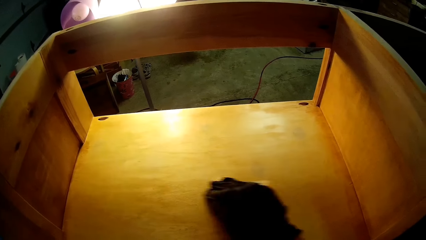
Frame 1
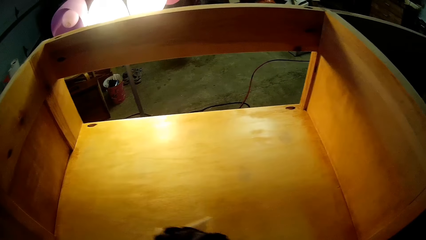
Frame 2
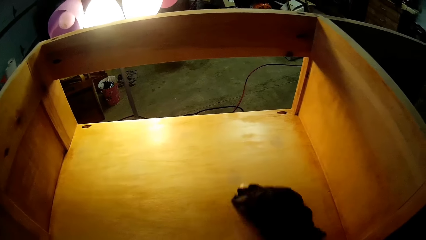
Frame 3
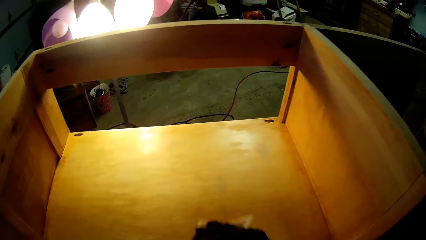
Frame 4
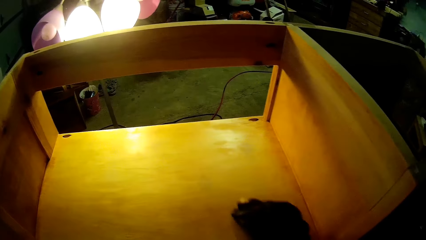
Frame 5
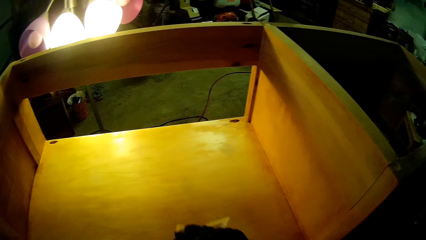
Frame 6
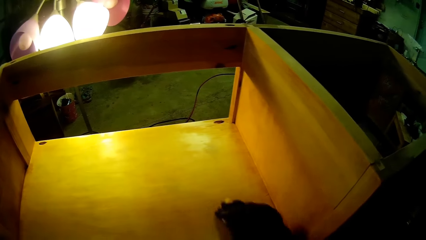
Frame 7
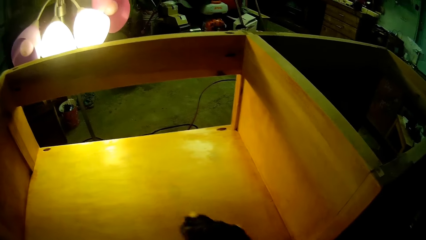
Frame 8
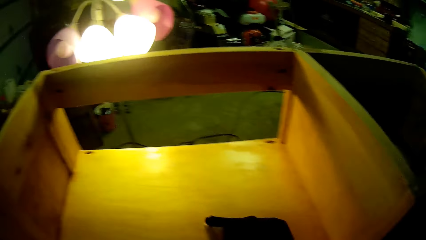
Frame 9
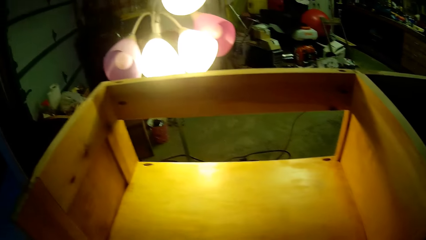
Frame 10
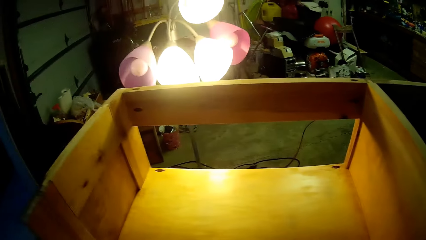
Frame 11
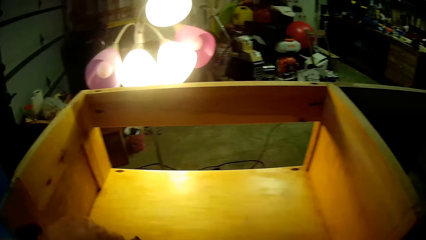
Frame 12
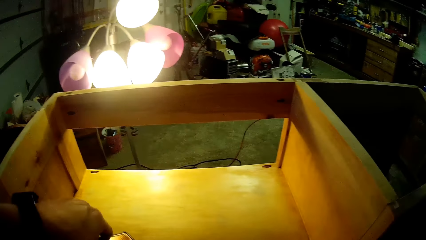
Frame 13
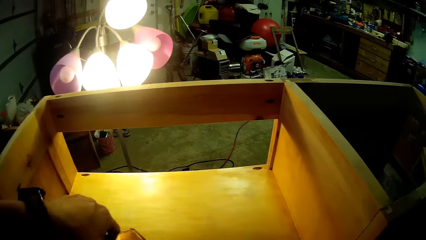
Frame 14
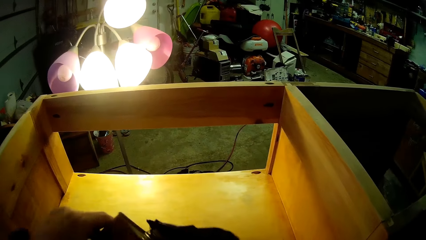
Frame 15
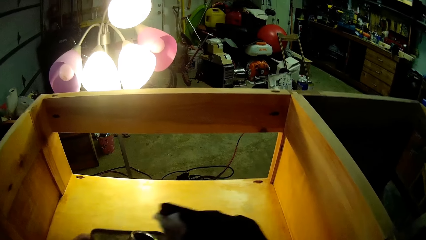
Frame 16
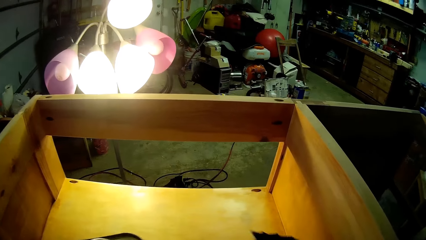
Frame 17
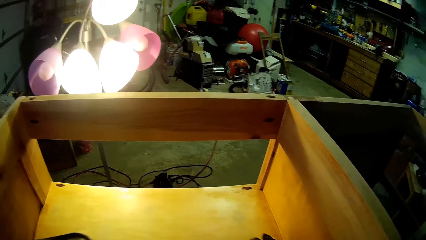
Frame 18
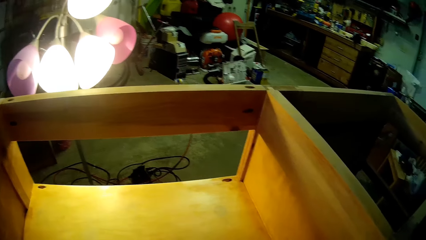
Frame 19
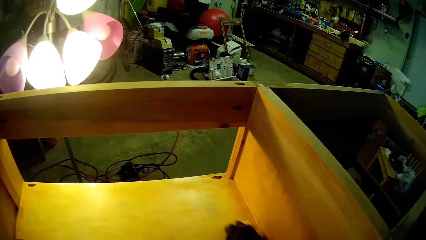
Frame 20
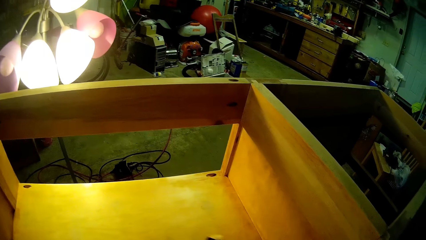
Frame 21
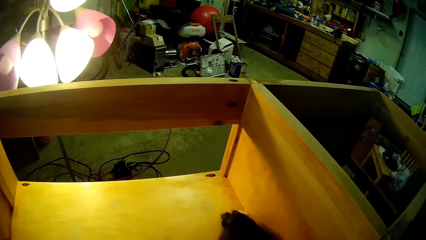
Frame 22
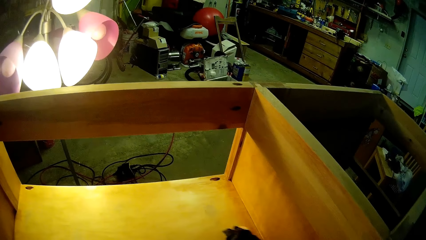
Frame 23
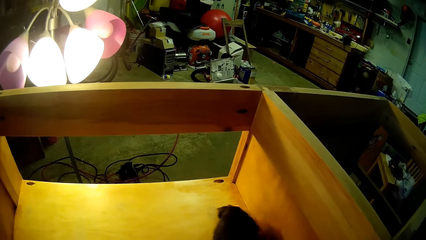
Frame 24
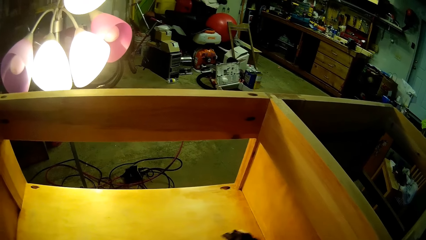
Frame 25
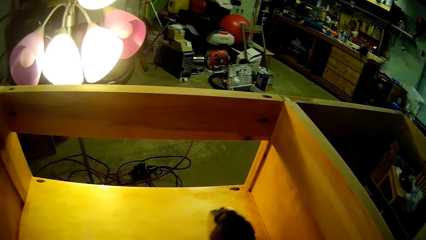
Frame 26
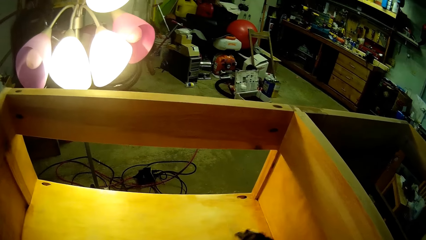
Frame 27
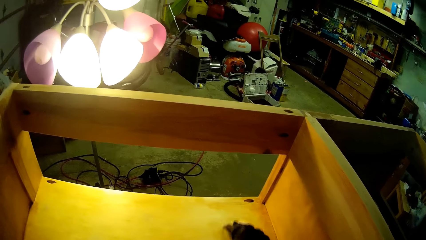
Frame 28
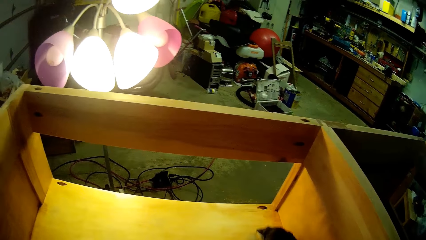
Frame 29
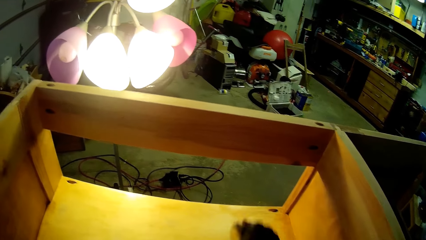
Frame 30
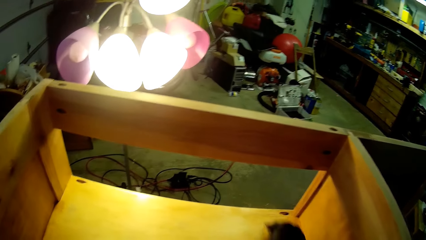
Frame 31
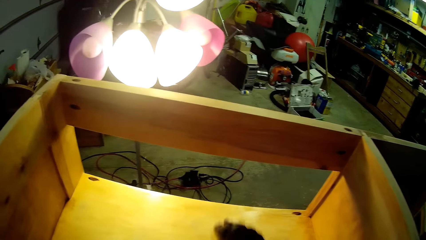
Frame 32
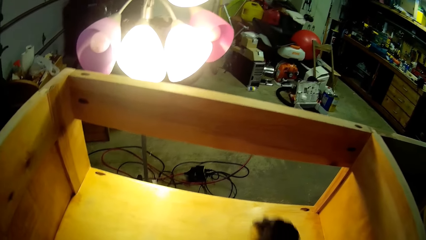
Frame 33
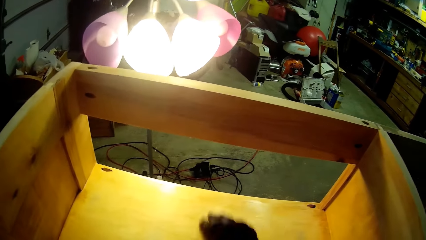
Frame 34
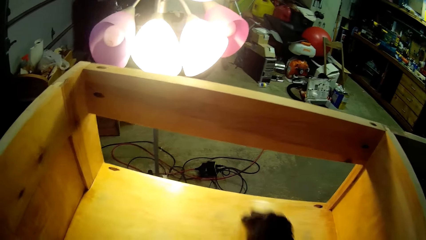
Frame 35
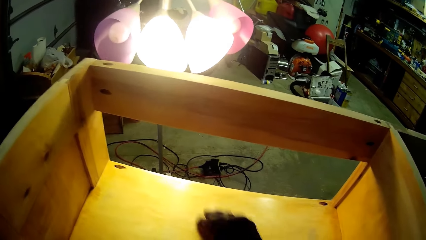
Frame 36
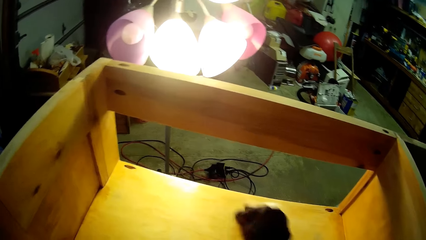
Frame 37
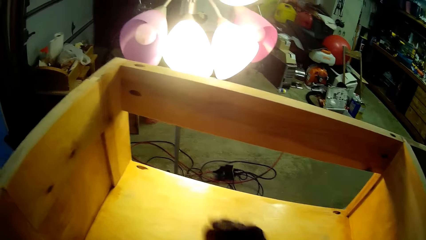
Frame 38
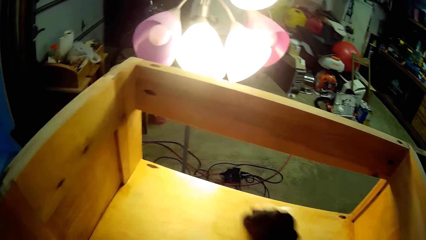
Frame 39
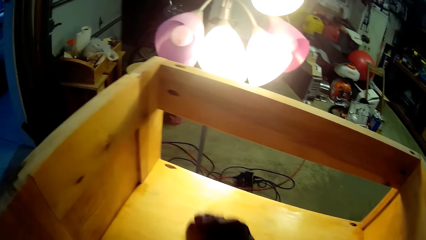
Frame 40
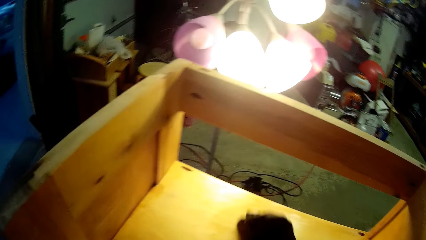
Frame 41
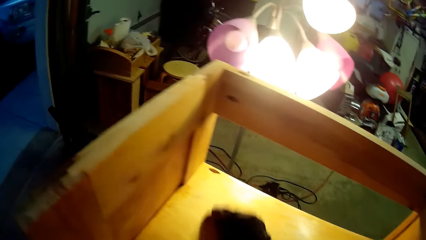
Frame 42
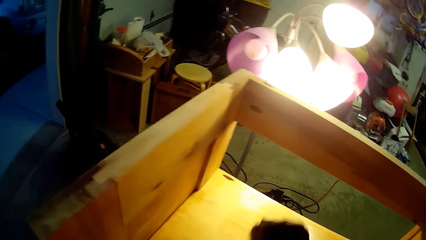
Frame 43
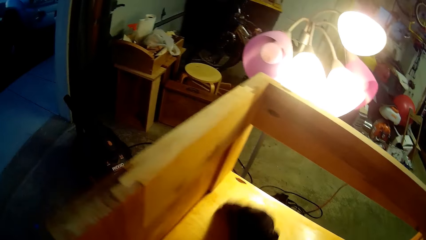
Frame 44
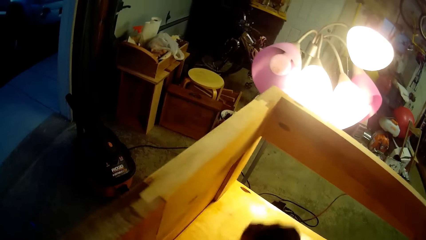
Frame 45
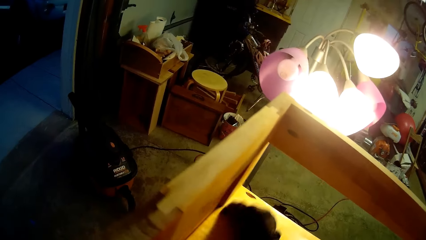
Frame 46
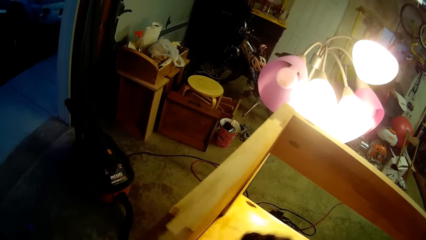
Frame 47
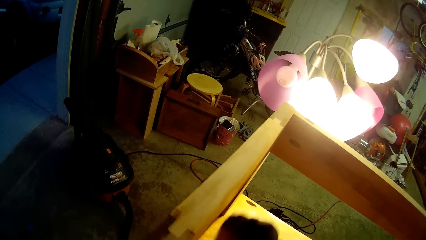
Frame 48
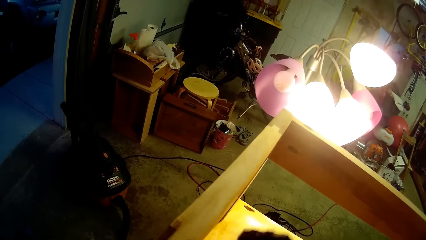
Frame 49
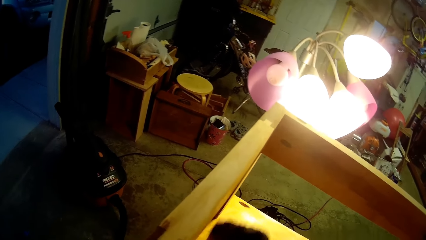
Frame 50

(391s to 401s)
The camera wearer puts the odorless mineral spirit on the sandpaper. They scrub the cabinet with the sandpaper.

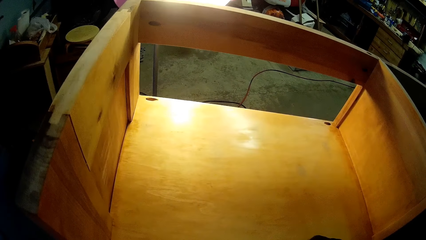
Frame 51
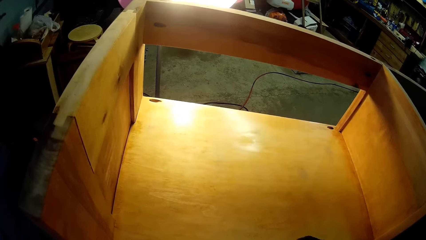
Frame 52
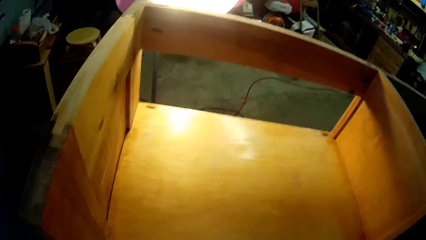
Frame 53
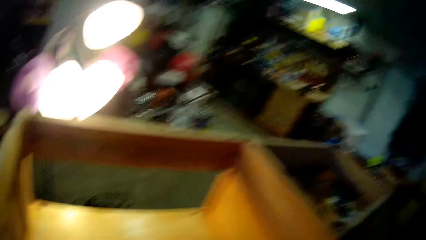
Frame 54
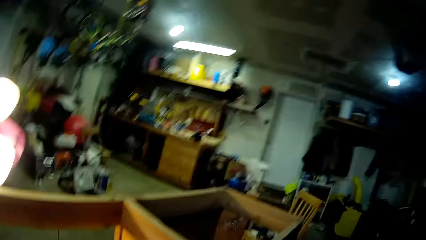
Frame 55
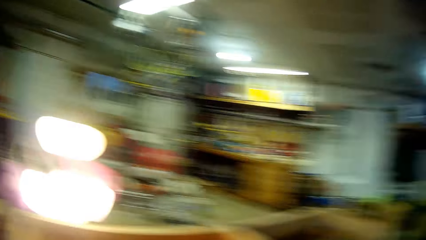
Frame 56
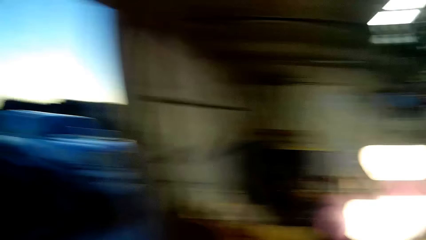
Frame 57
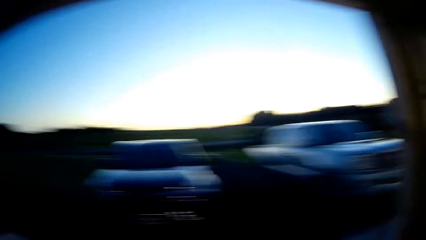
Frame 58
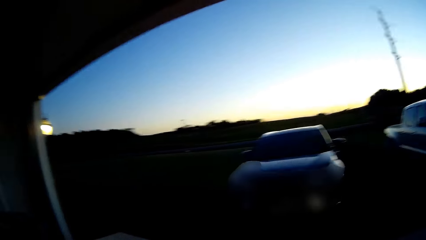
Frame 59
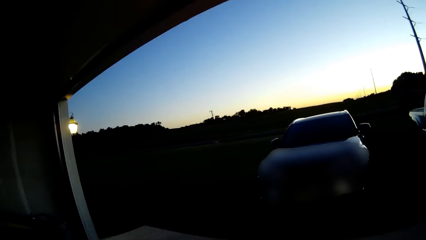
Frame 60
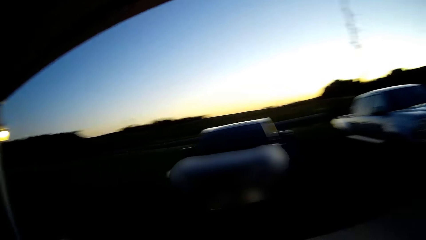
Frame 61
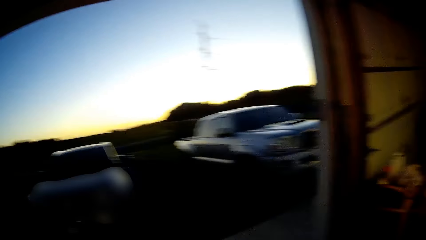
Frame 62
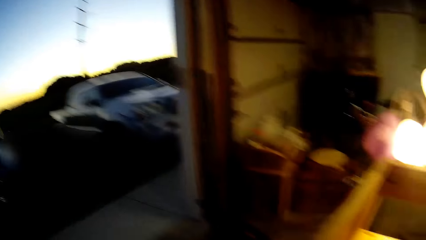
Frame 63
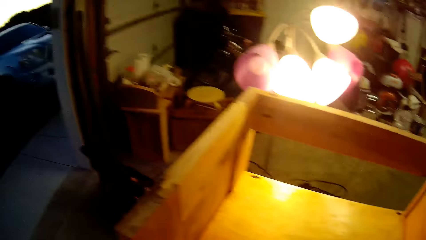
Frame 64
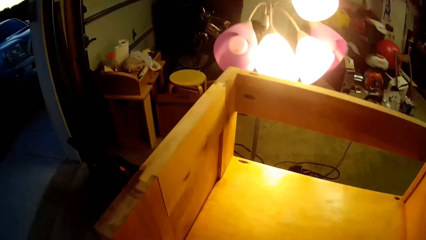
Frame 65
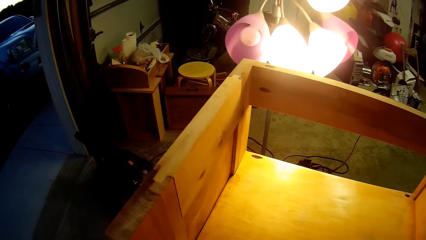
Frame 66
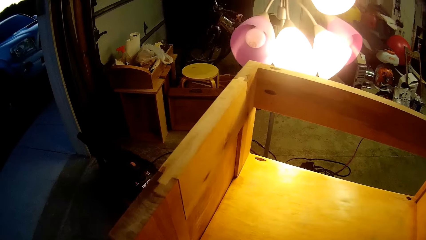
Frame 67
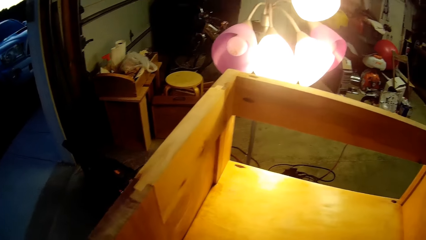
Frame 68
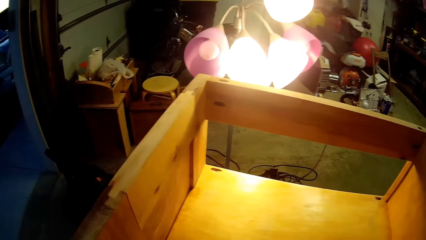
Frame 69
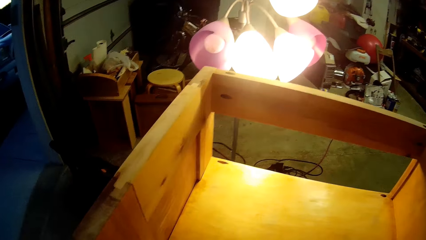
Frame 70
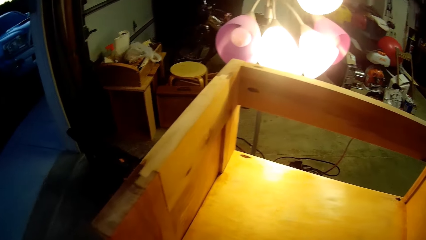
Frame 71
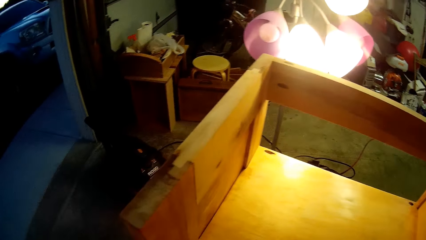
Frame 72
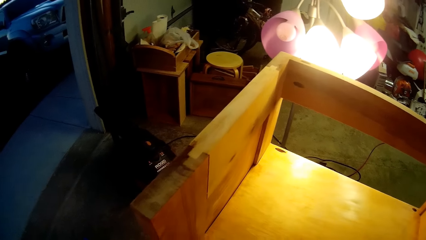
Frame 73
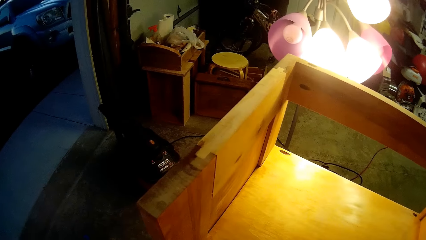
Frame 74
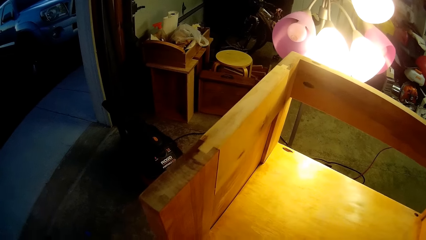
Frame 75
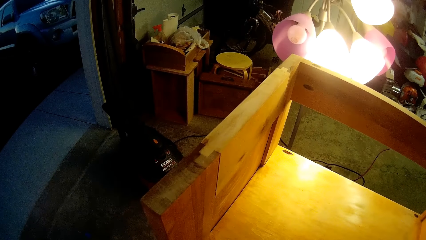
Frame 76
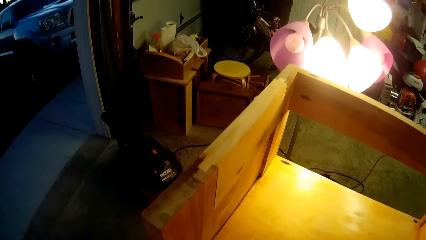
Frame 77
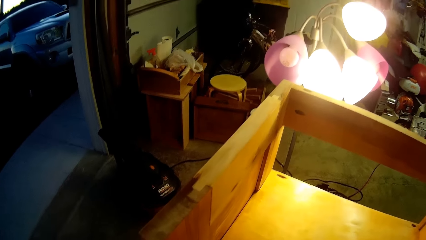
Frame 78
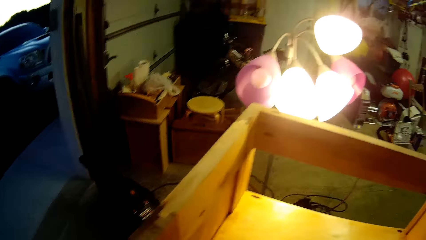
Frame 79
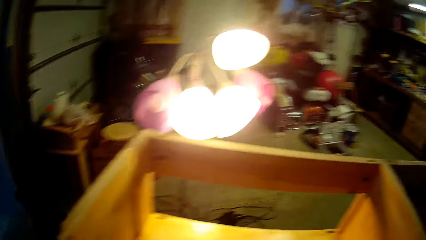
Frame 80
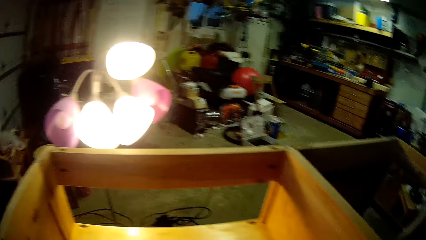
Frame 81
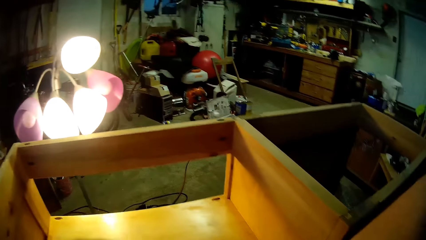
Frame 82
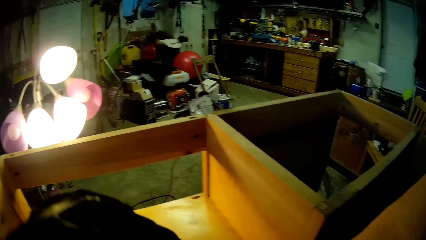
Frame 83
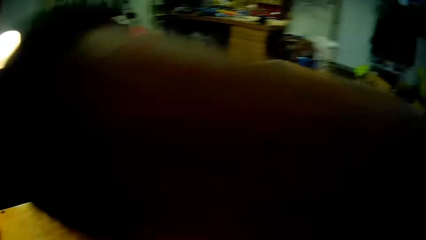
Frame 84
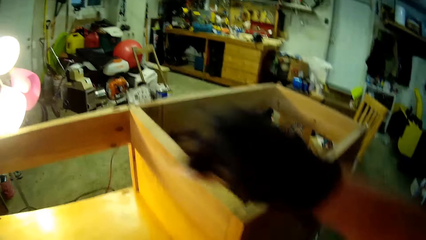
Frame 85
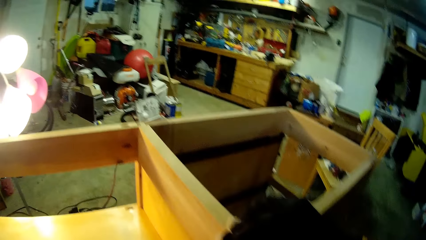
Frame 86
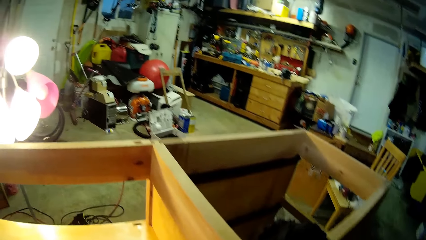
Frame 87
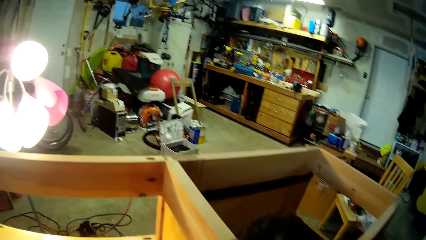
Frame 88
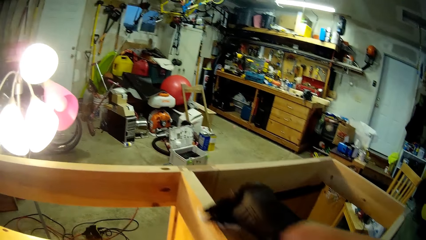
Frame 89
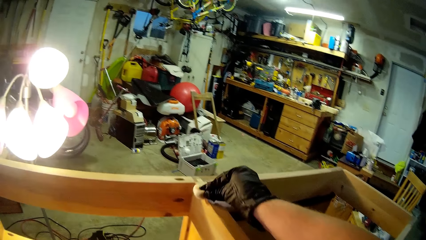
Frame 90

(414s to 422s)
The camera wearer looks around. They scrub the cabinet with the sandpaper. They tear the sandpaper.
